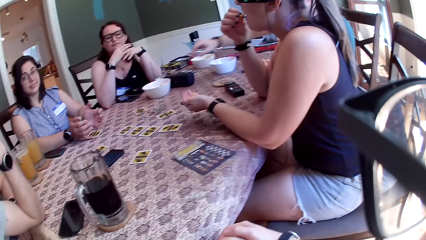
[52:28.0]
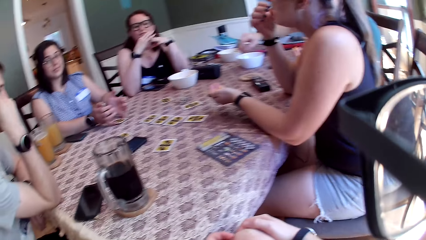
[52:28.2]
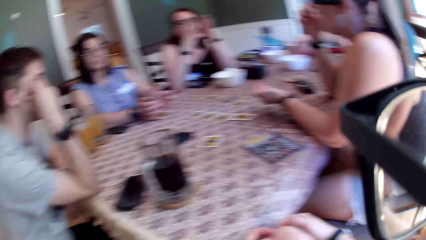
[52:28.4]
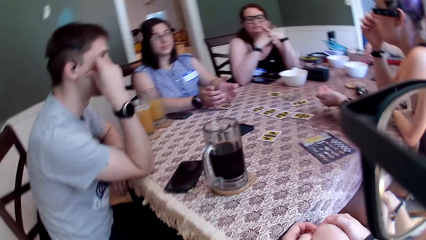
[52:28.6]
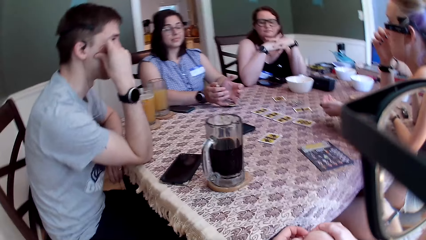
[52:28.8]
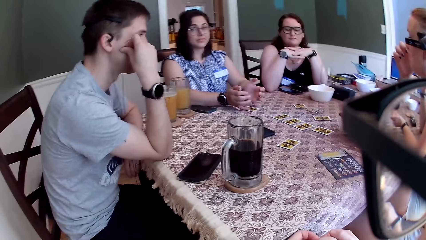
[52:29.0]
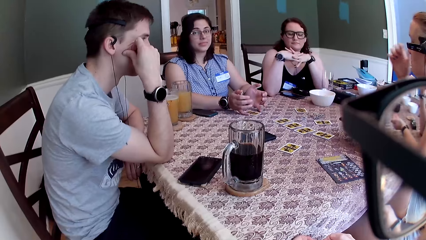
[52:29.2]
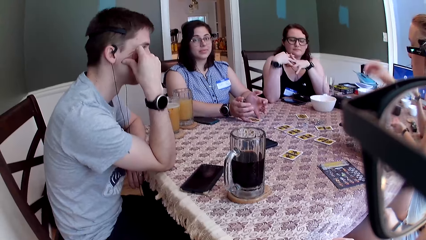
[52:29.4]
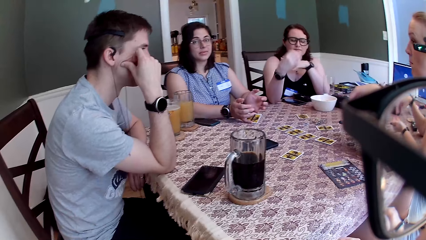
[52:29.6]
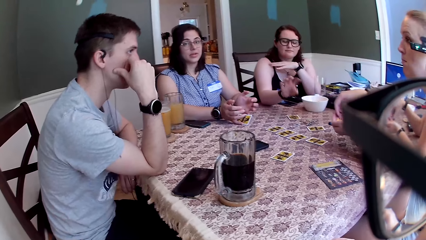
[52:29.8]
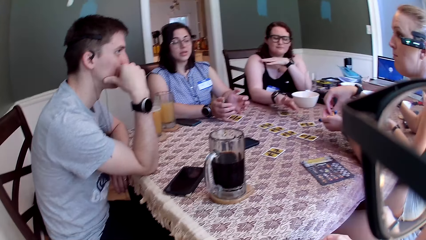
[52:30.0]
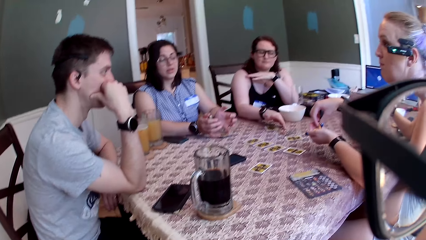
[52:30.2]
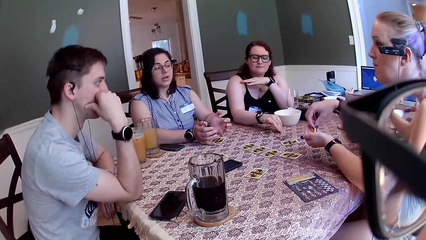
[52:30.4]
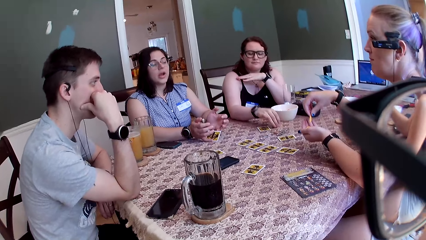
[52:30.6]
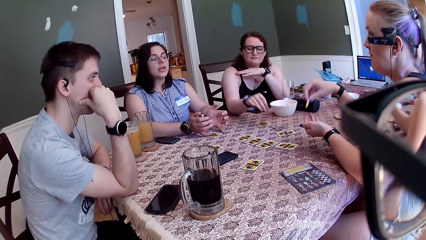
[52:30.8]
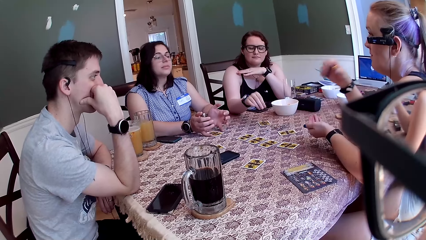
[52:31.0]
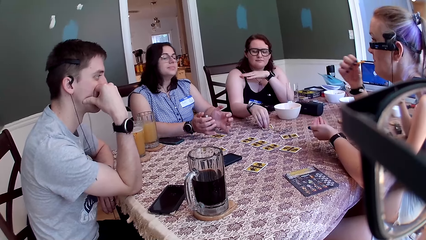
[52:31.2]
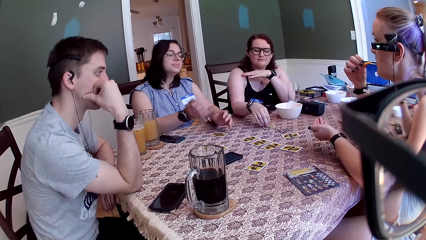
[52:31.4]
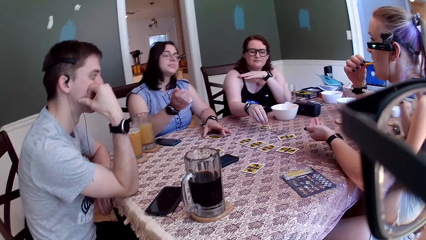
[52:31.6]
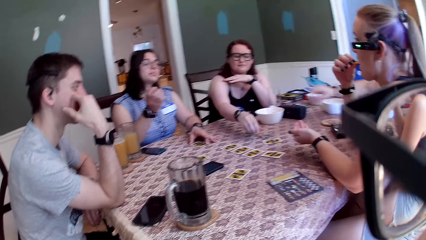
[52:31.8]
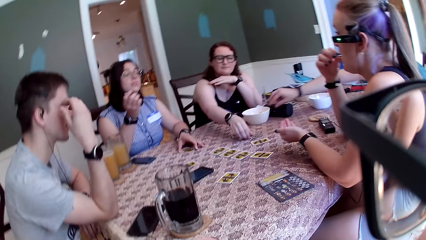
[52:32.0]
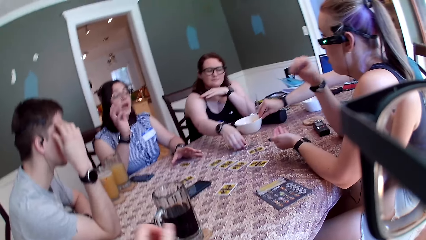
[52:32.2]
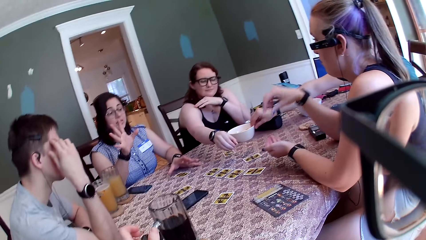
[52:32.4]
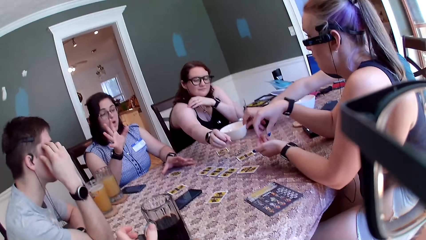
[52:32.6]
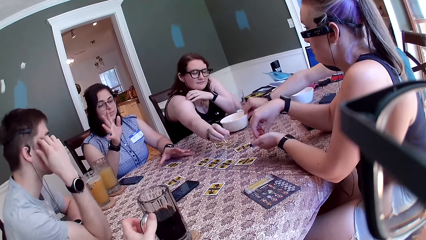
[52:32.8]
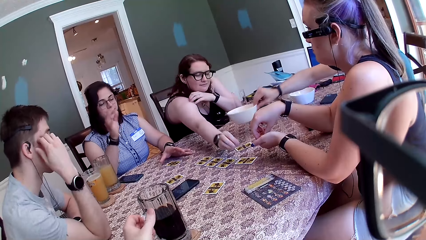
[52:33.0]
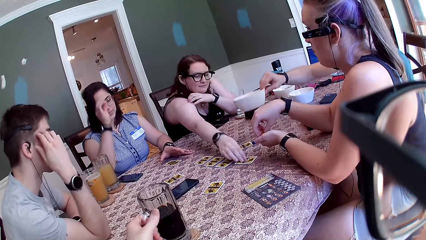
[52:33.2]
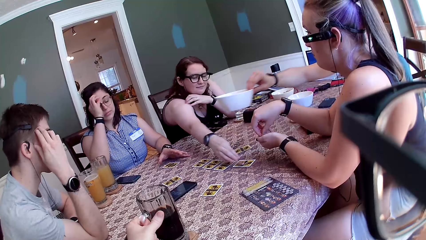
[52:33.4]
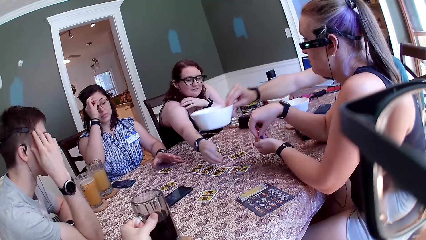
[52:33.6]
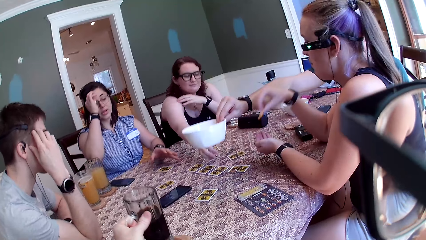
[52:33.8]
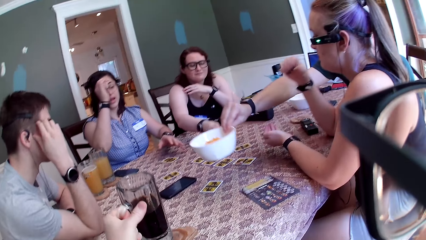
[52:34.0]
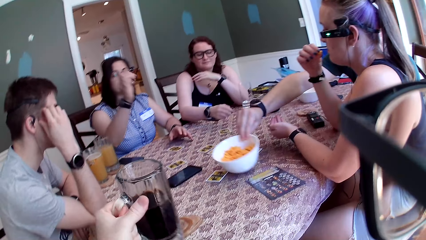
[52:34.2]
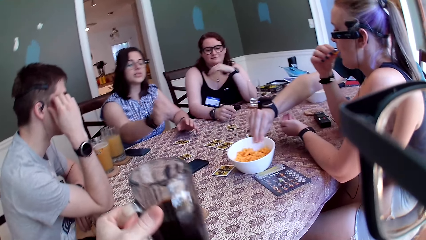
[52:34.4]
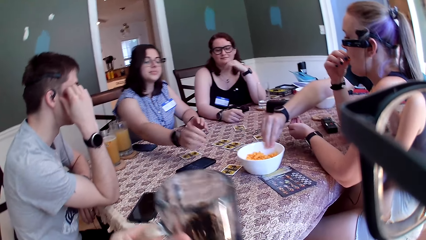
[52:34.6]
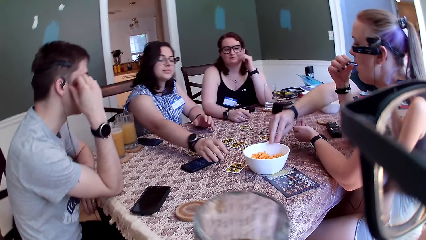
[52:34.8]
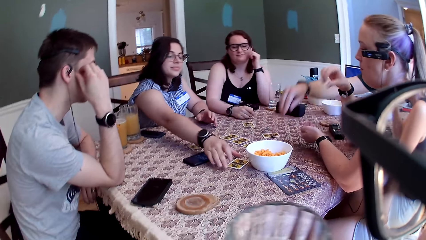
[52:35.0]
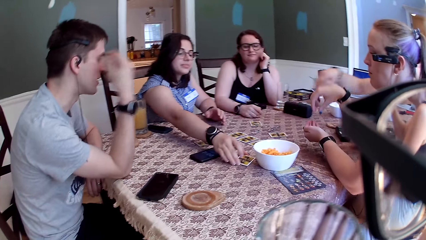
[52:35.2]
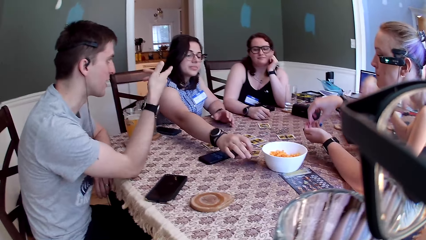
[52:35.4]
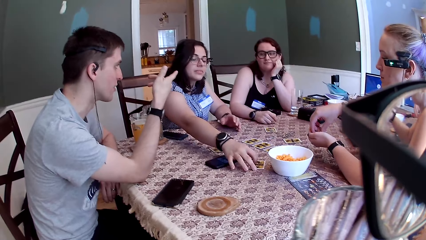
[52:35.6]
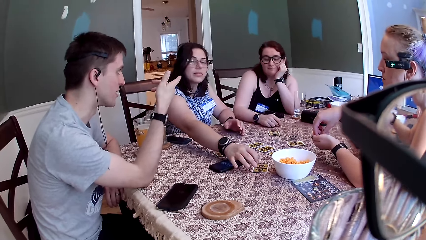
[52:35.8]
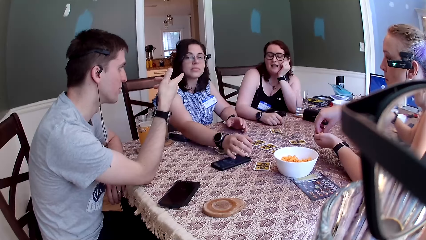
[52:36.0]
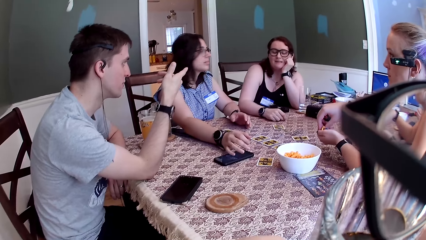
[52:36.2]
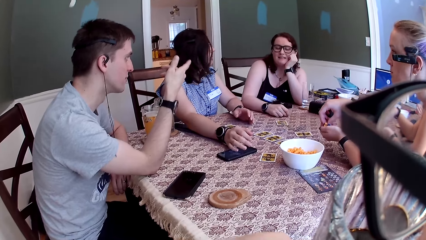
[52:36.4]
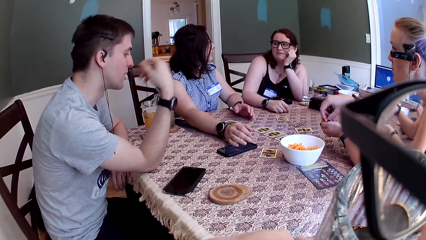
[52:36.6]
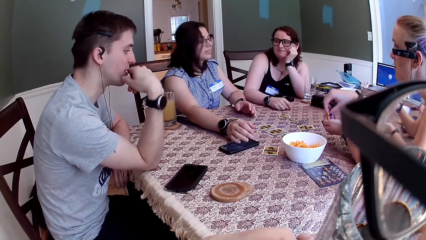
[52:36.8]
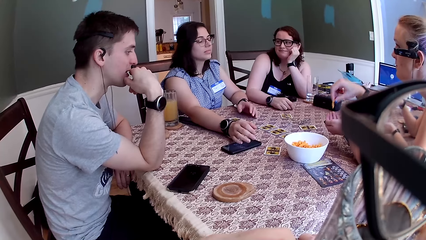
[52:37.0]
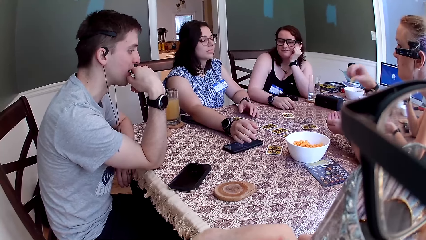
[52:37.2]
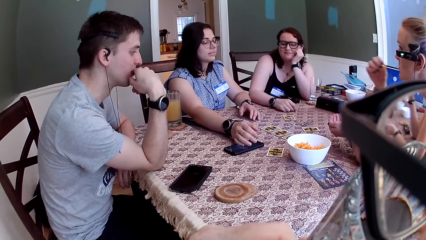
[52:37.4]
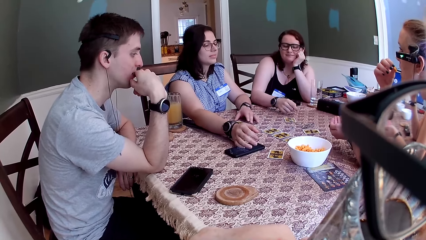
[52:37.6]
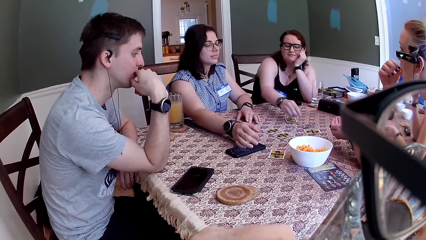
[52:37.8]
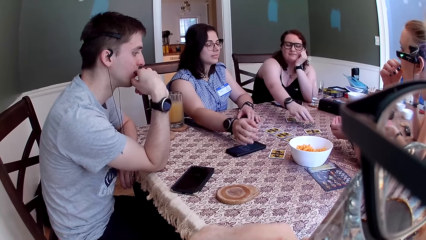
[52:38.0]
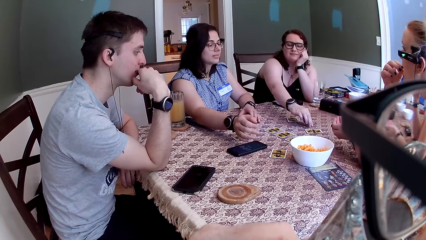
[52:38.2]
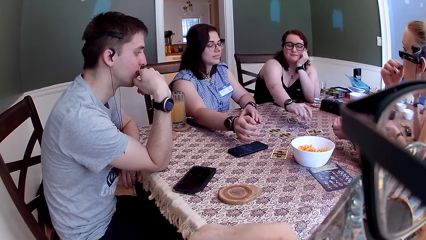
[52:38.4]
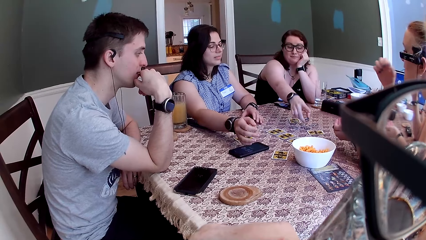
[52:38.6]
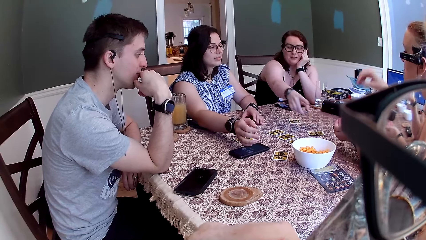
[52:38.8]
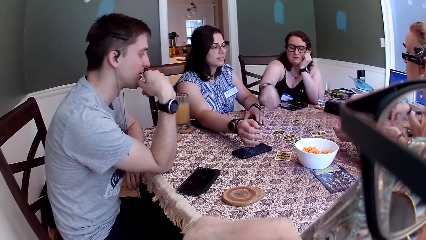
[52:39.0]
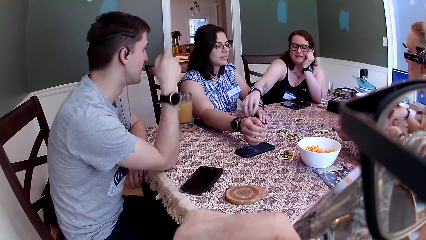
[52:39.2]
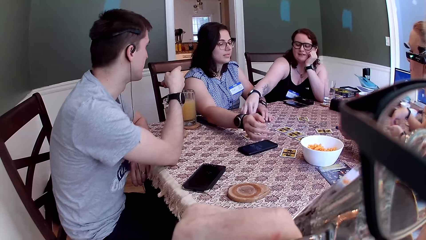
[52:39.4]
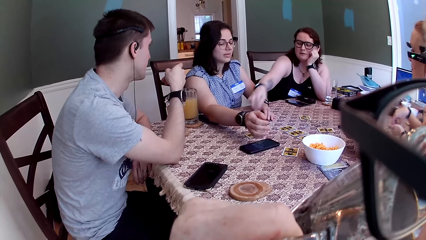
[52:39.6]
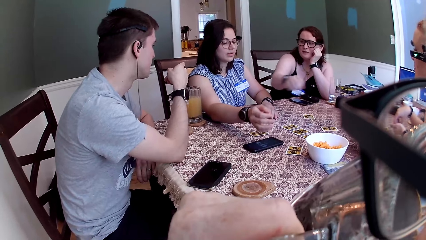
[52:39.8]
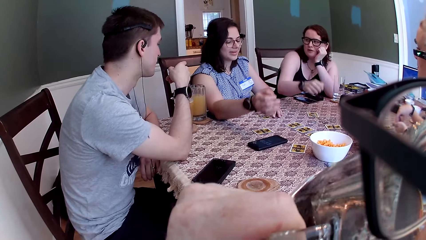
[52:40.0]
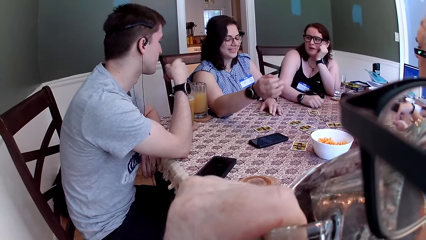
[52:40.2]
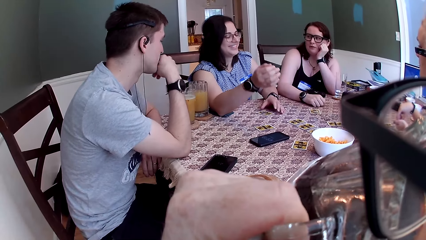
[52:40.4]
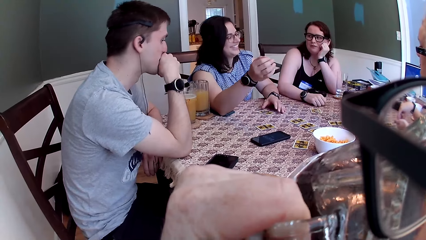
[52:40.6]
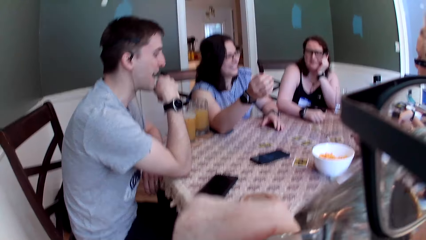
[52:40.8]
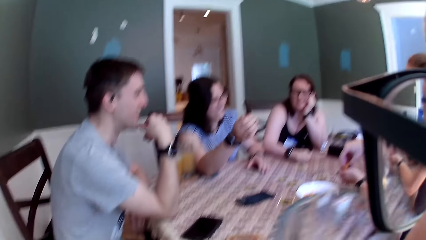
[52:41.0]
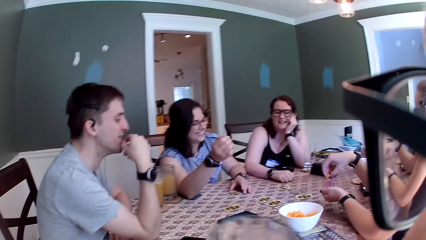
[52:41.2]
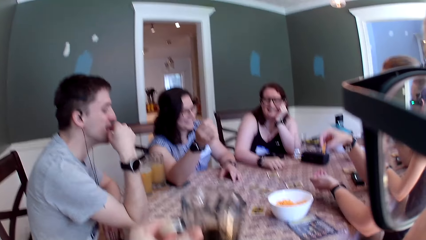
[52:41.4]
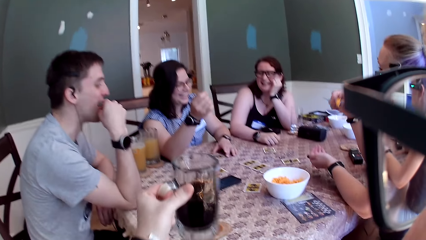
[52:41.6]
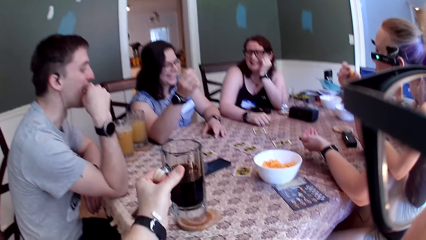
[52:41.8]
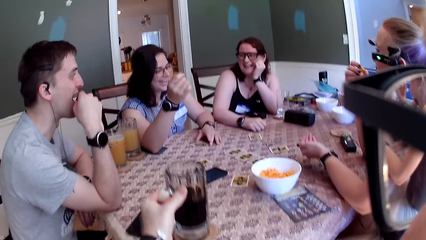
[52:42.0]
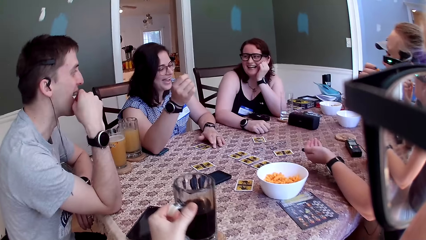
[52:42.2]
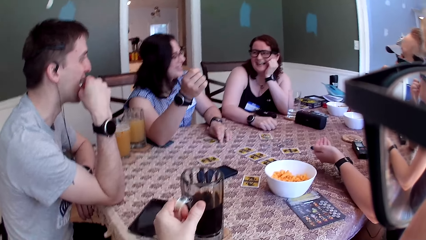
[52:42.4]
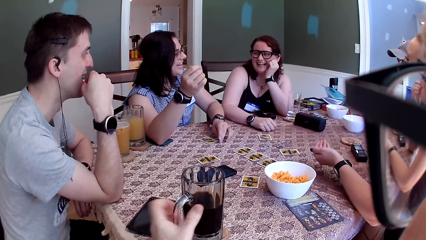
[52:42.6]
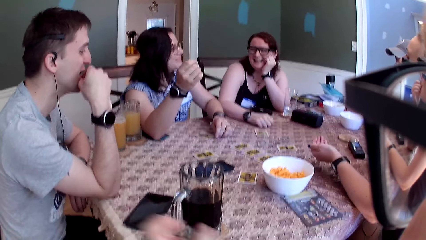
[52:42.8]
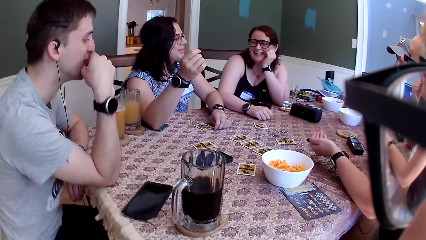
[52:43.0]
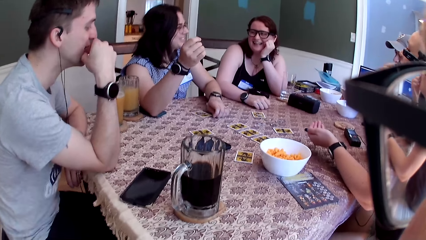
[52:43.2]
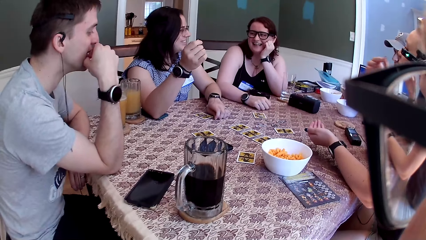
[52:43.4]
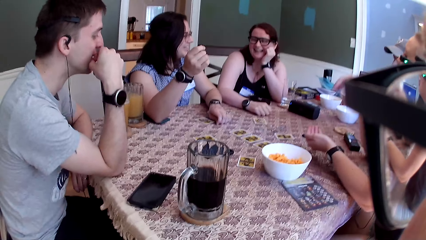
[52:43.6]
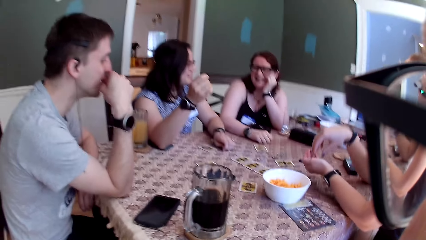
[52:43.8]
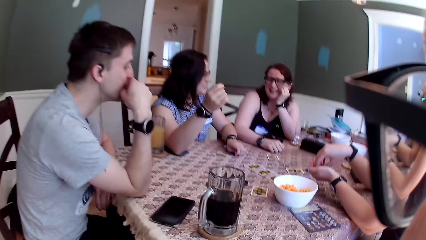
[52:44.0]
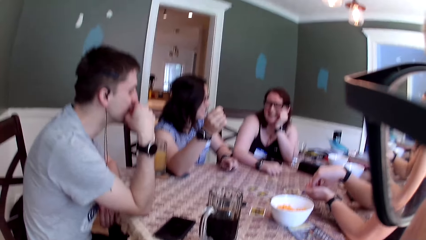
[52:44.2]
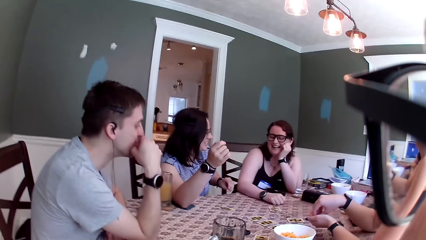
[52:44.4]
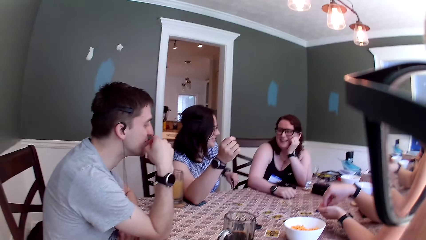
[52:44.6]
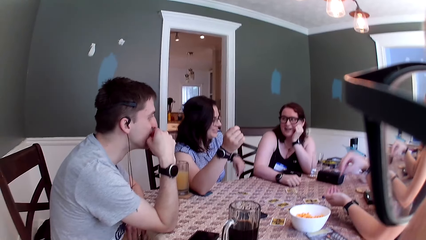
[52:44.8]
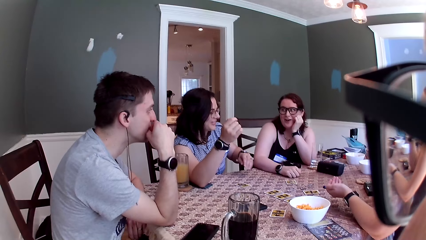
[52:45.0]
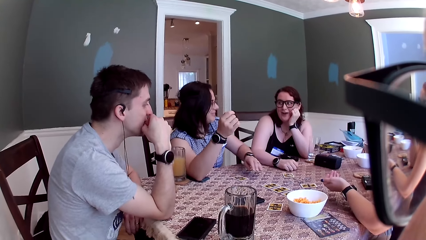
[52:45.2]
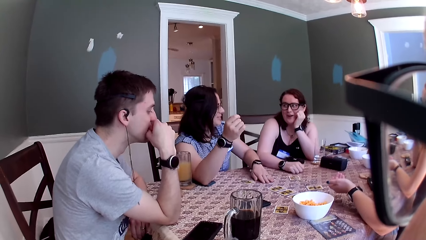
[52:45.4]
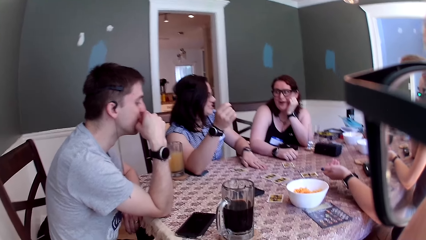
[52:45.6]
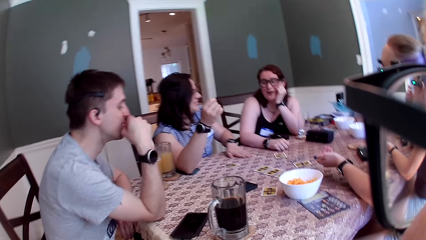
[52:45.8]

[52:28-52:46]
A woman eats a snack. Another woman shifts the card on the table with her right hand. A third woman taps the table. The third woman moves the card tokens on the table with her right hand. The first woman eats the flakes in her right hand. A man picks up the bowl on the table with his right hand. He moves the bowl. The third woman puts a chip down. The camera wearer picks up the mug of soda on the table with his left hand. The first woman eats. The man drops the bowl on the table with his right hand. The second woman moves the card on the table with her right hand. Another man interacts with a group of people. The second woman moves her hand. The first woman eats the flakes with her right hand. The third woman picks up the card tokens on the table with her right hand. The third woman drops the card tokens on the table with her right hand. The camera wearer drinks from the mug of soda in his left hand. The second woman moves her hand. The camera wearer drops the mug of soda on the table with his left hand. The first woman eats the flakes with her right hand. She picks the flakes from her left hand with her right hand.
